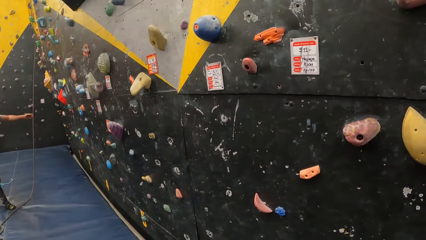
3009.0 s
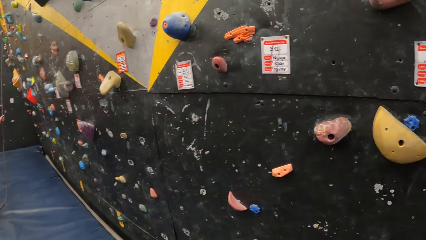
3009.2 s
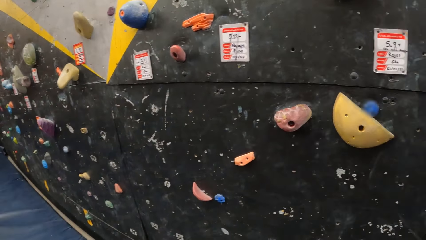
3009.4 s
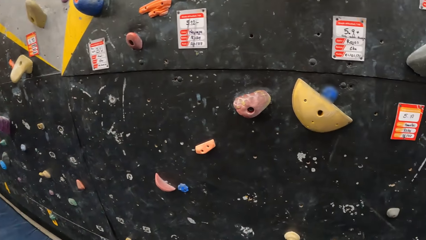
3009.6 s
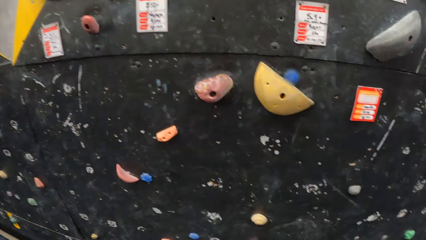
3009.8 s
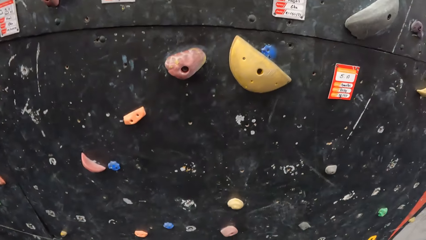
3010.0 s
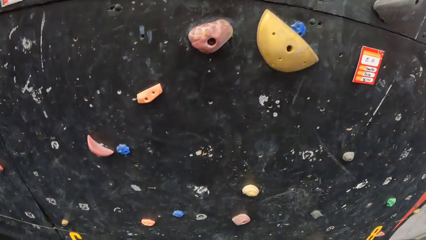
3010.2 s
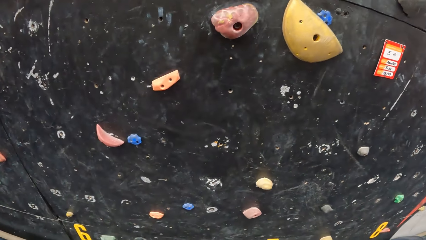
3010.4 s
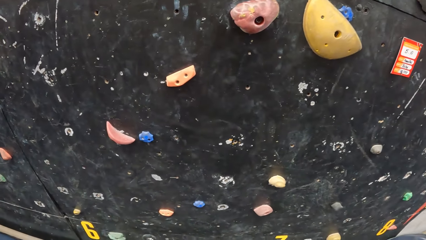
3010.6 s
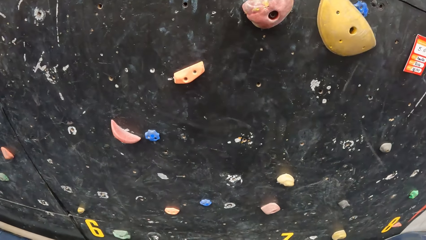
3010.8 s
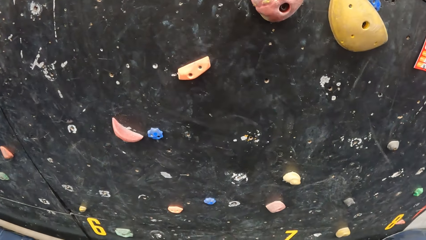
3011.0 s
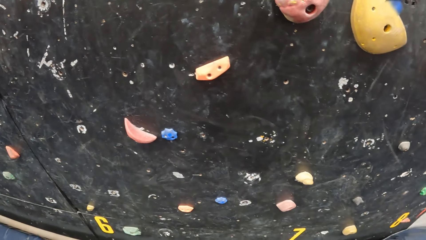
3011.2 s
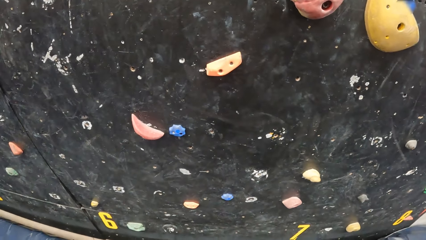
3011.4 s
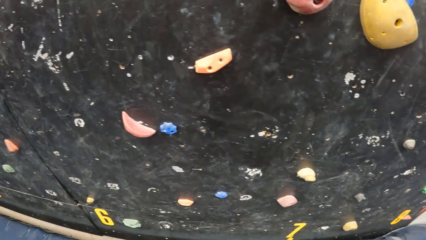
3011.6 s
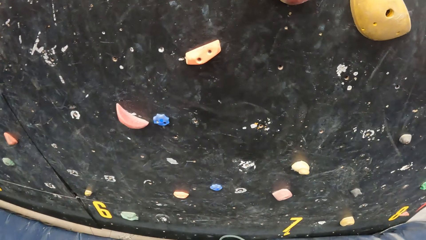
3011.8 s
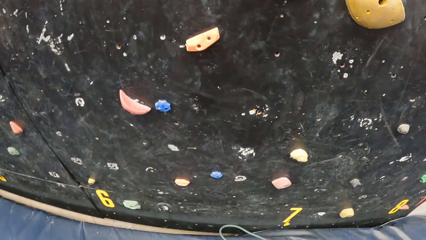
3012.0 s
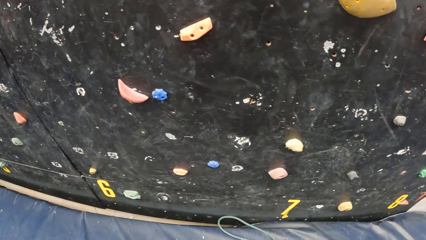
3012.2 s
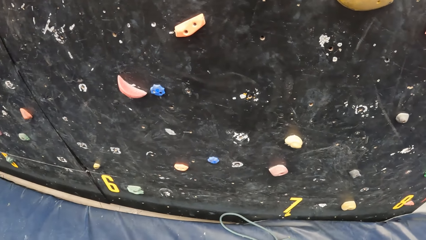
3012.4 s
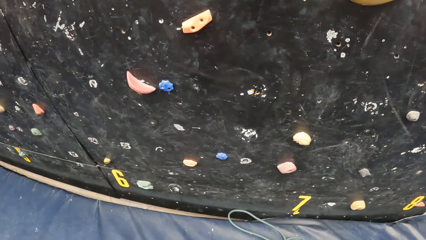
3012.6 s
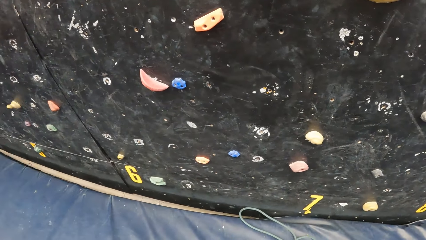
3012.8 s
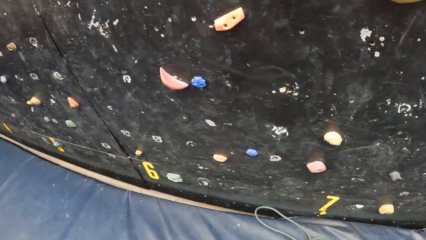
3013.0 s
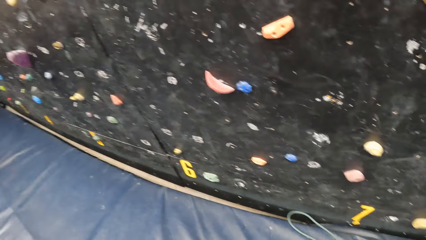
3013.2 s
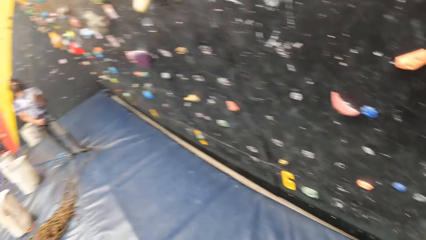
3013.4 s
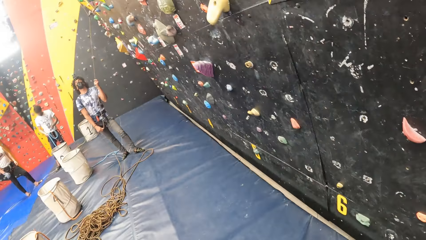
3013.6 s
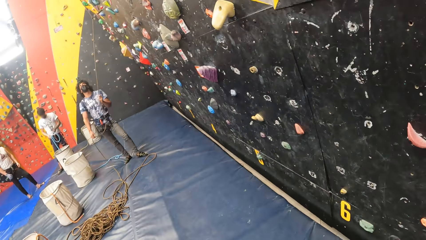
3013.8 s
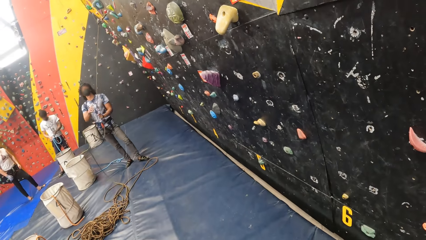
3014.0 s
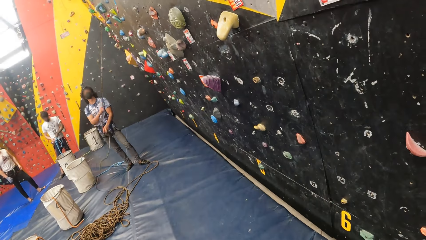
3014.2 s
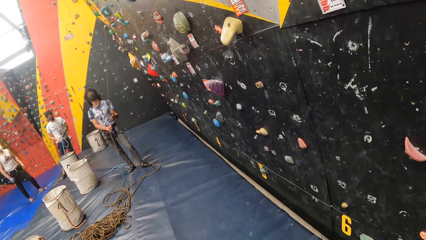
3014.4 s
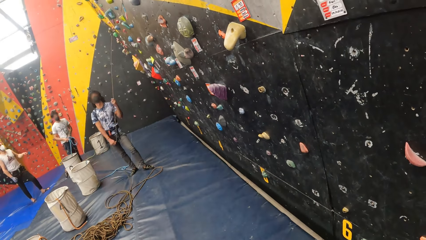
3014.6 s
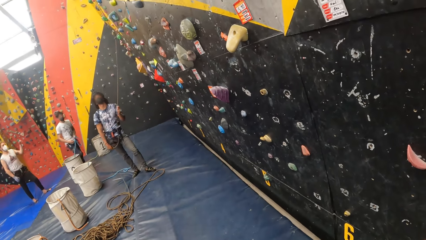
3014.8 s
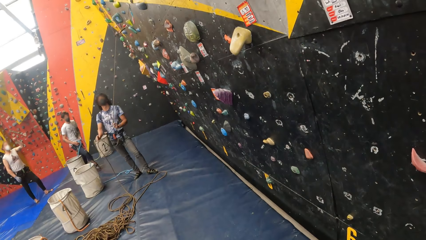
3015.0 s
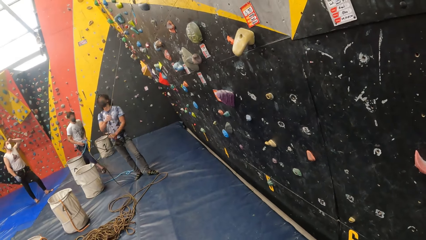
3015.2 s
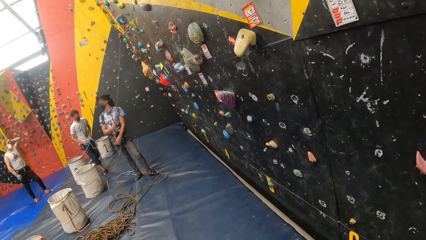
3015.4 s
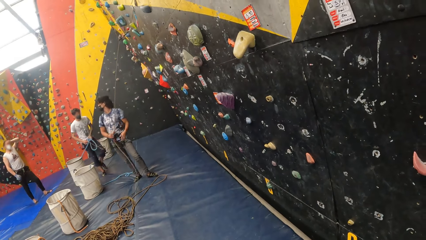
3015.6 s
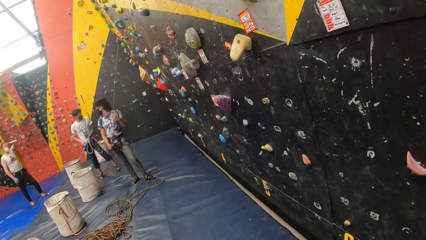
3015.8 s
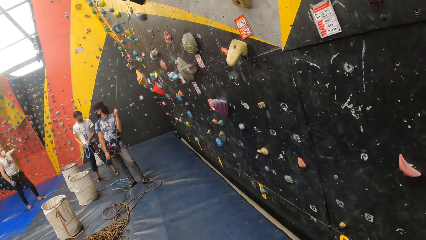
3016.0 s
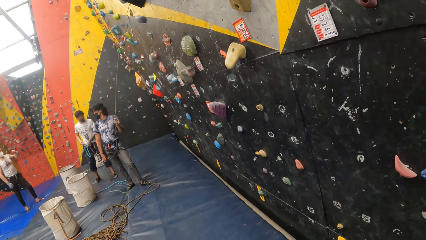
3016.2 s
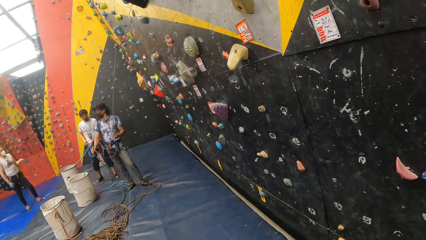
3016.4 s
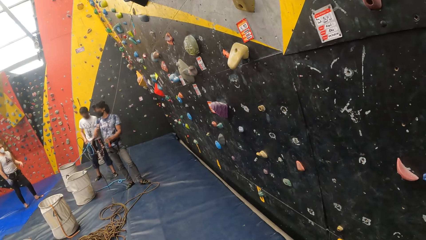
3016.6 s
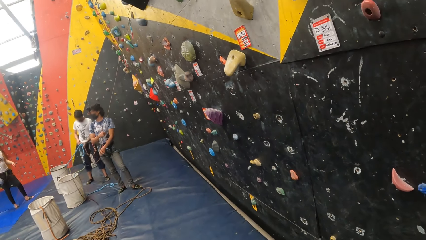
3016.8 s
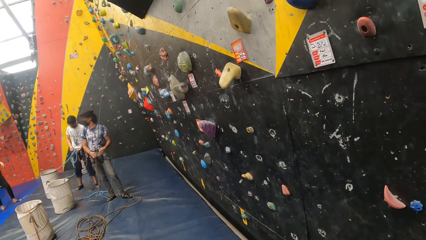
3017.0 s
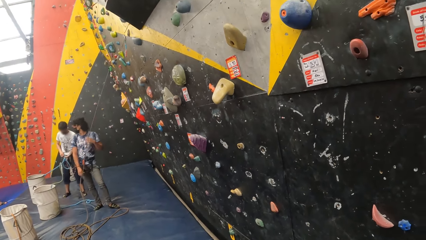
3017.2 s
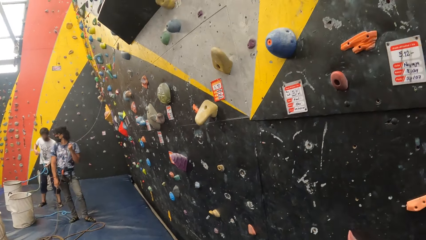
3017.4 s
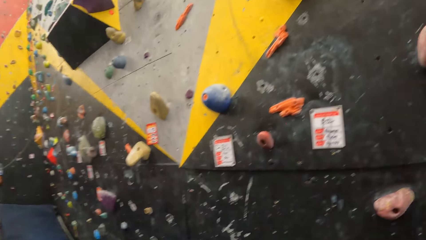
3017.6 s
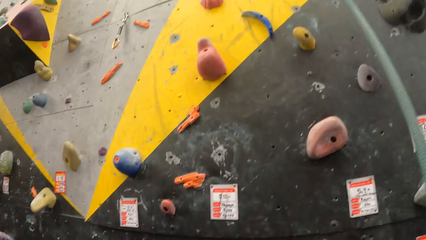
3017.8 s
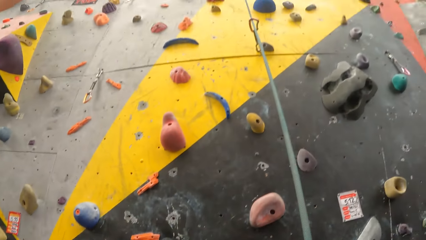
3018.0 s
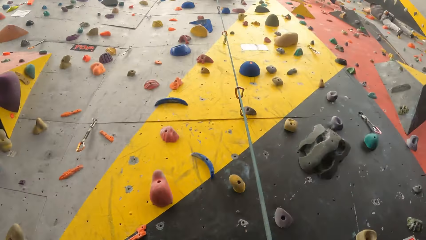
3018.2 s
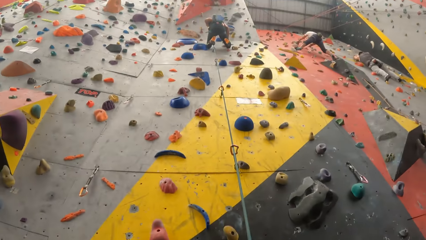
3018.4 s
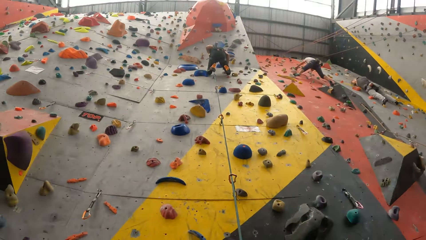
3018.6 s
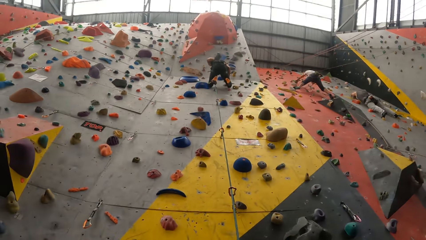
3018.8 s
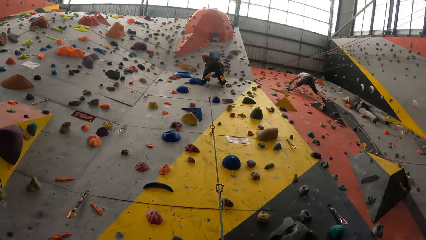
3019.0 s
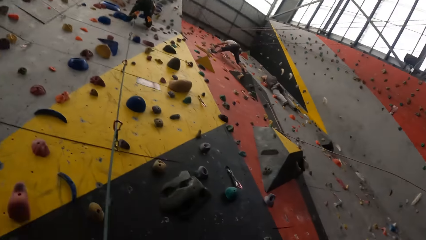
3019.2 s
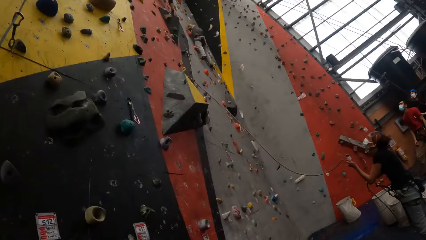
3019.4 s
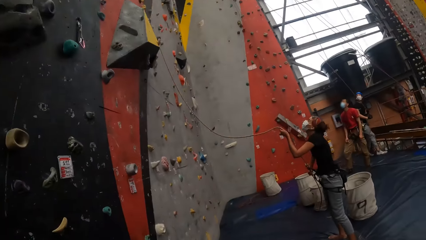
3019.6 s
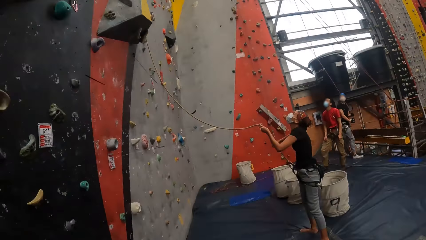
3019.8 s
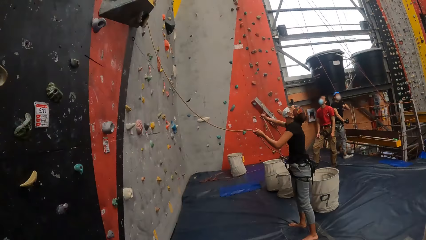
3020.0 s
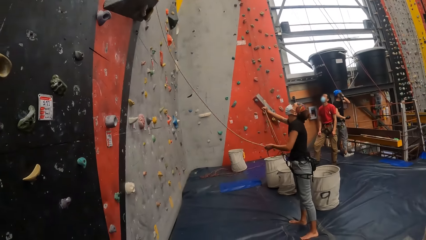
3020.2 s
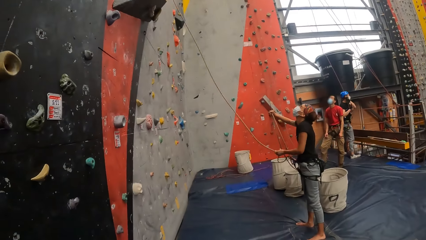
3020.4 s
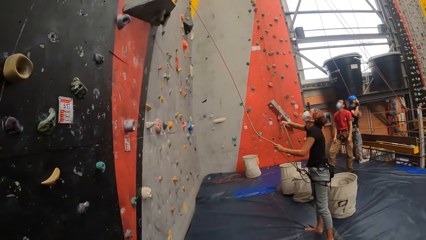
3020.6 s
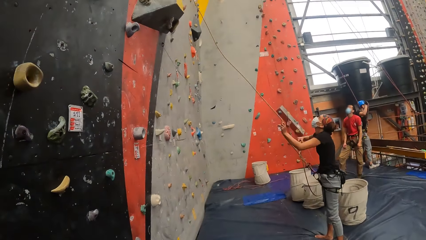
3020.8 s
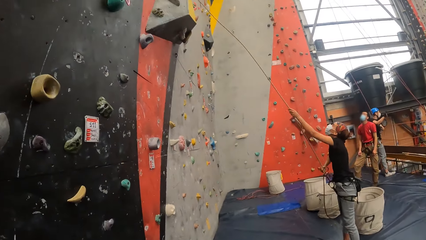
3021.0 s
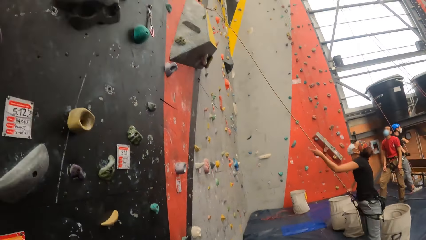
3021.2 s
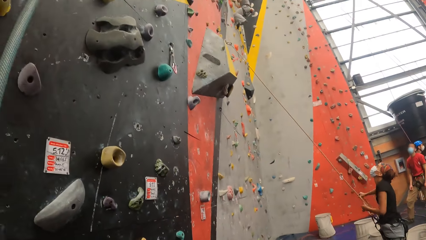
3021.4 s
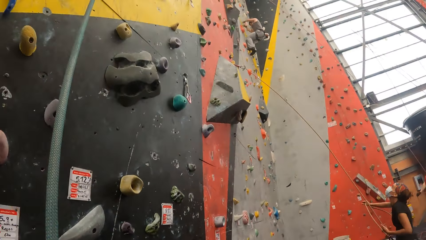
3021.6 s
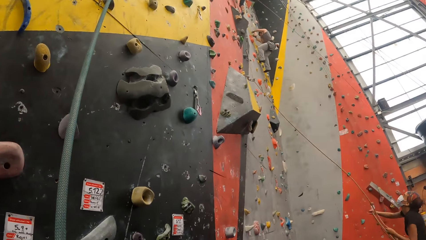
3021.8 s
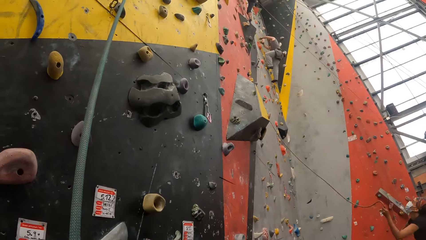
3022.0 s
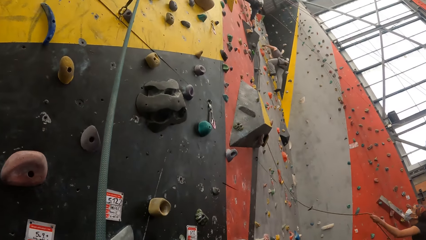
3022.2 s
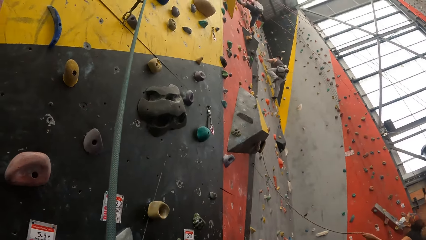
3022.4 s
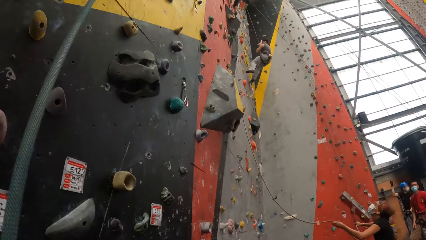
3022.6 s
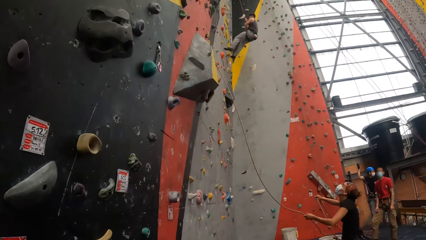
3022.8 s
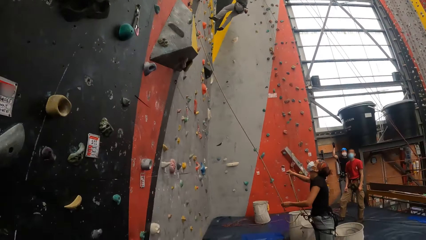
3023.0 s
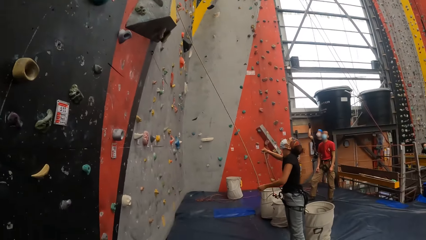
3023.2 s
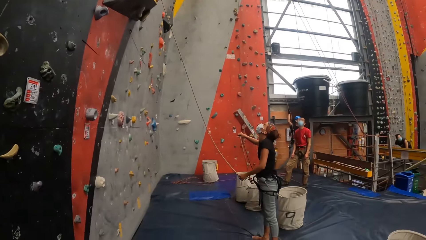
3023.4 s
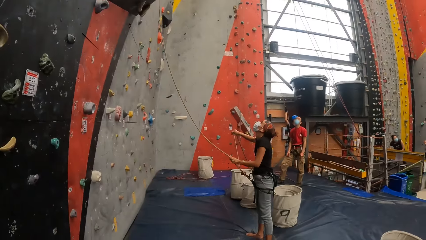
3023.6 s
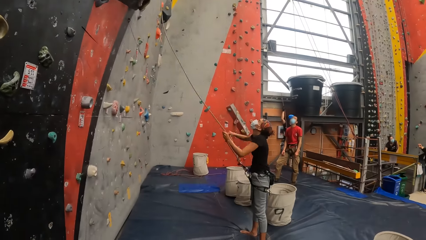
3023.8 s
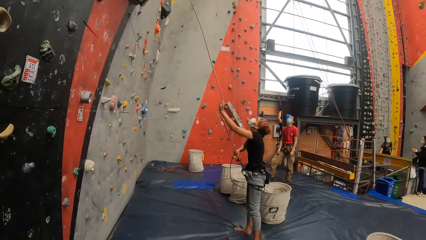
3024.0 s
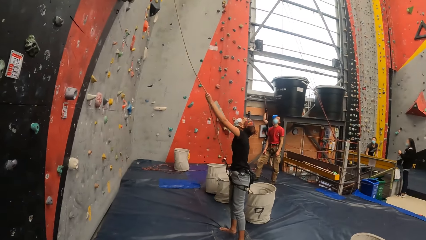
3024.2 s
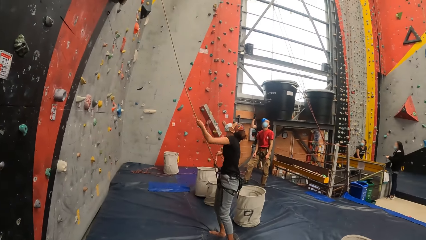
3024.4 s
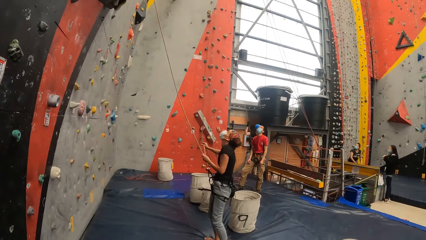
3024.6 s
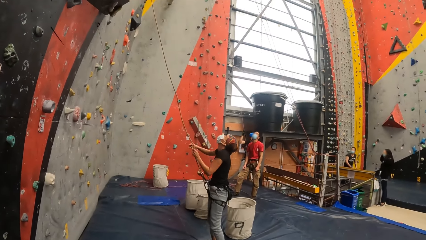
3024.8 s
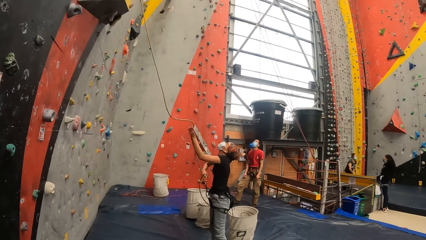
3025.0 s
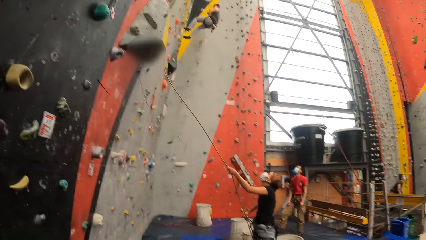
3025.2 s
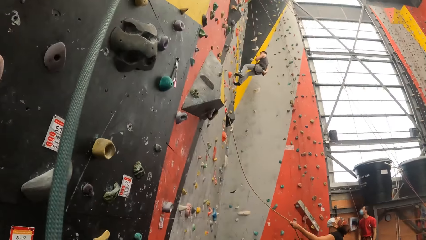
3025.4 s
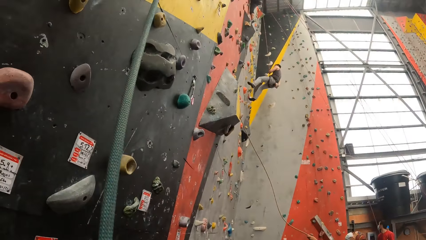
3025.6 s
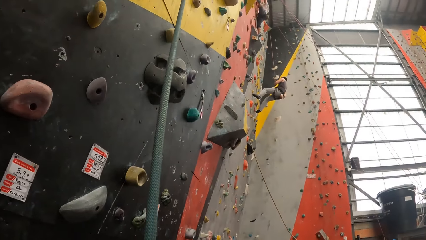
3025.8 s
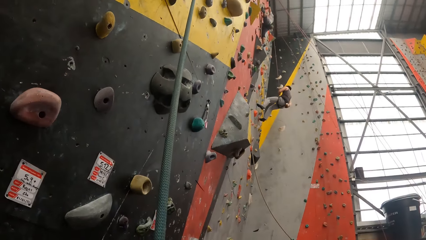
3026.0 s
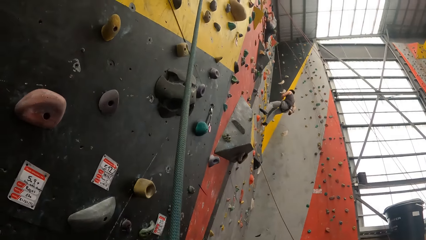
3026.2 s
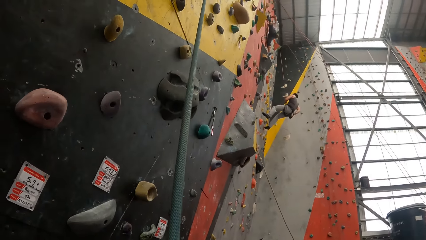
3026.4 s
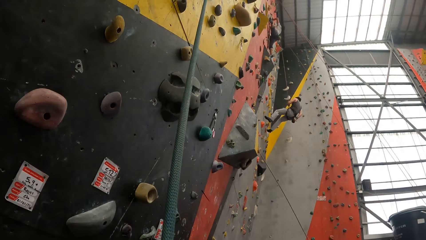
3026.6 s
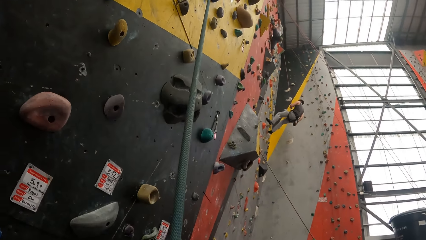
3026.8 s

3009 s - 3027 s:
A man holds the rope. The camera wearer looks around the climbing wall. They look around the room. A lady holds the rope.
